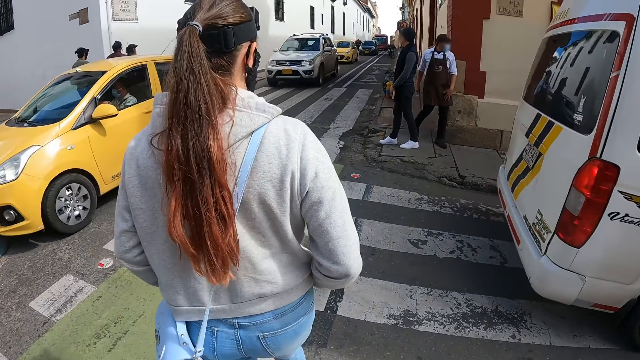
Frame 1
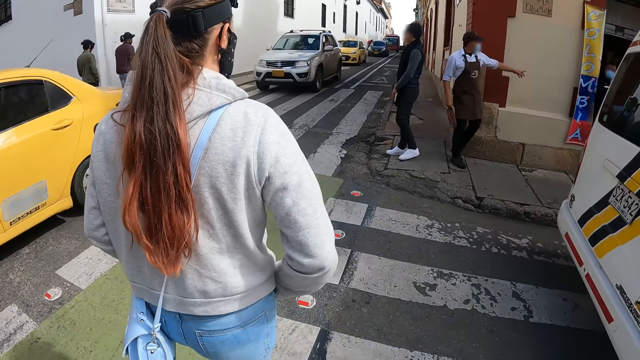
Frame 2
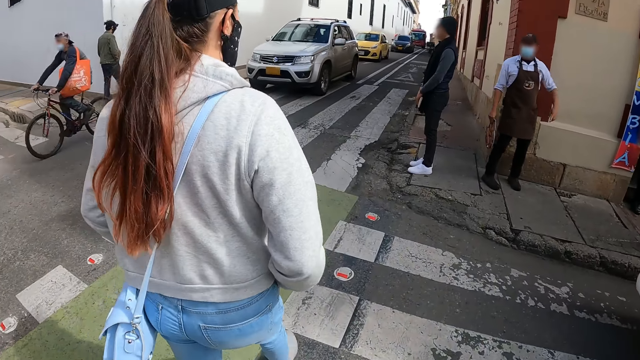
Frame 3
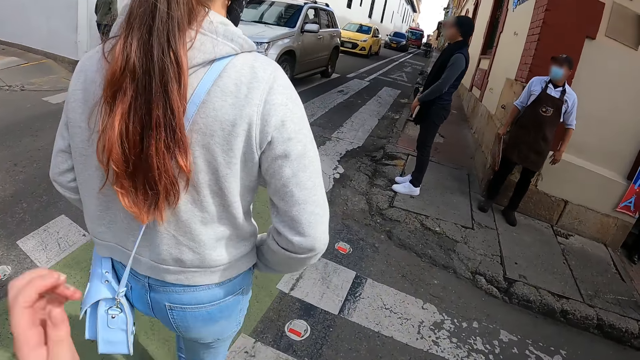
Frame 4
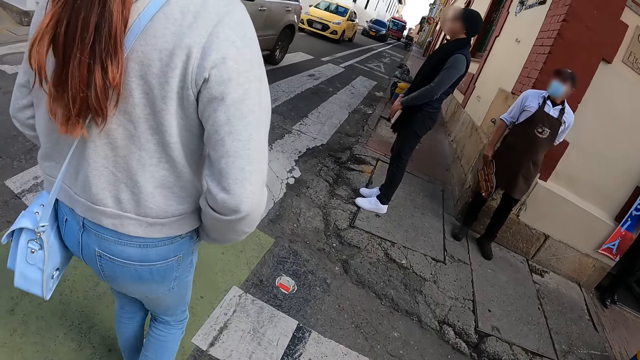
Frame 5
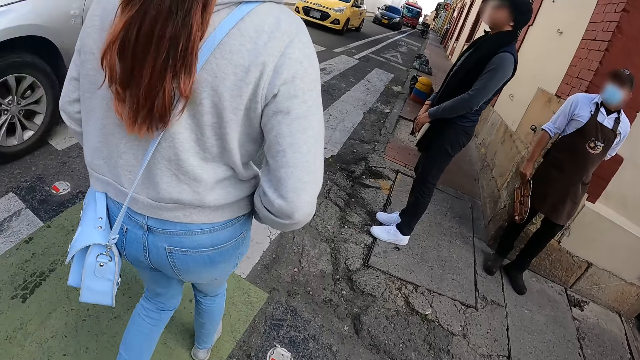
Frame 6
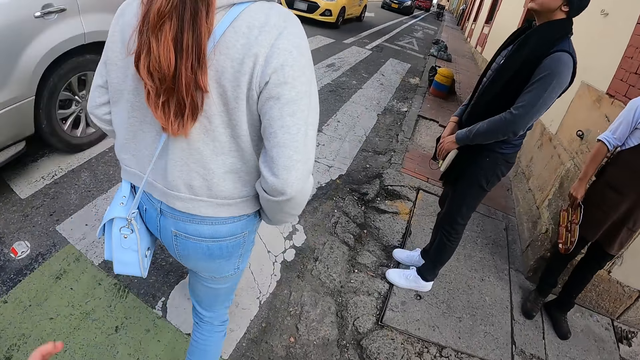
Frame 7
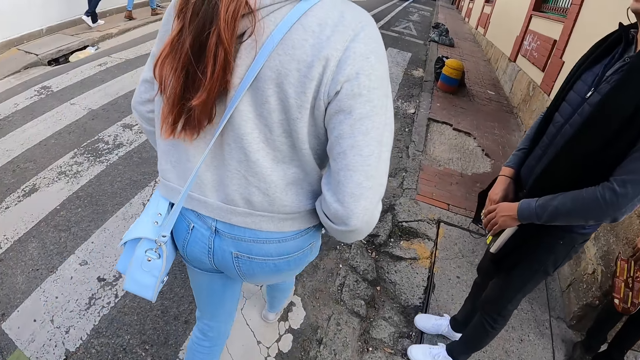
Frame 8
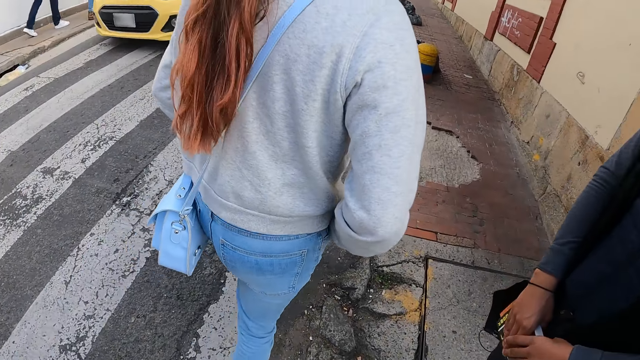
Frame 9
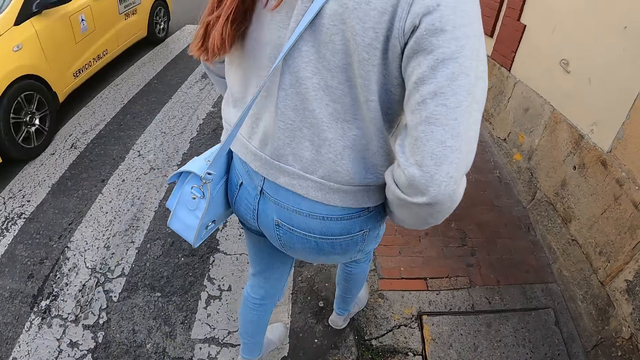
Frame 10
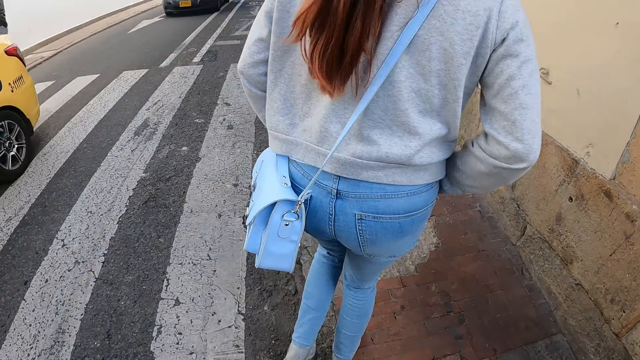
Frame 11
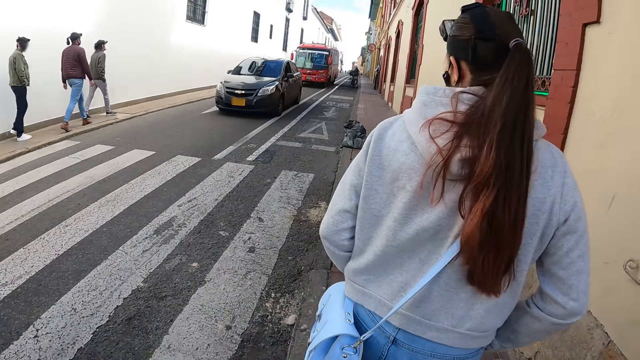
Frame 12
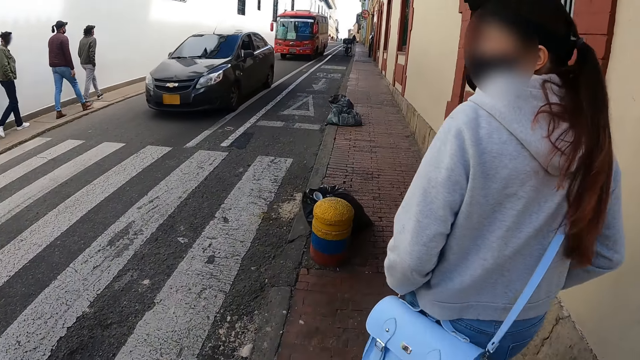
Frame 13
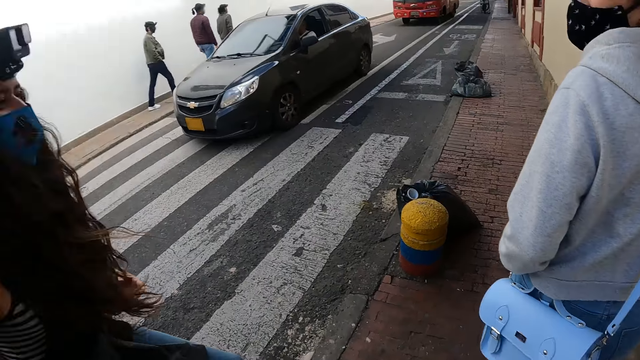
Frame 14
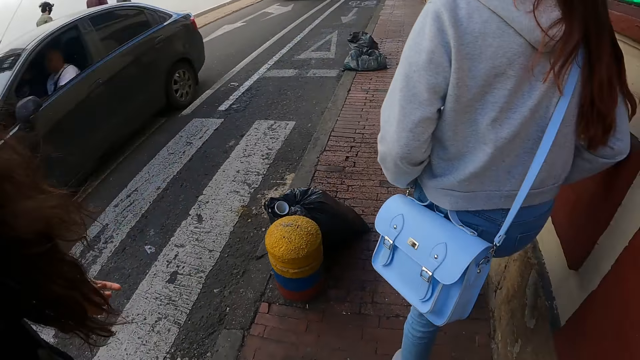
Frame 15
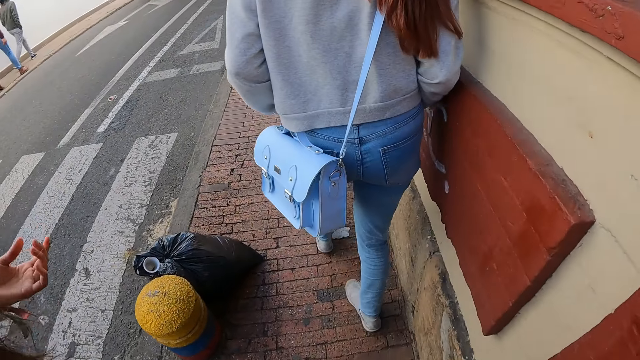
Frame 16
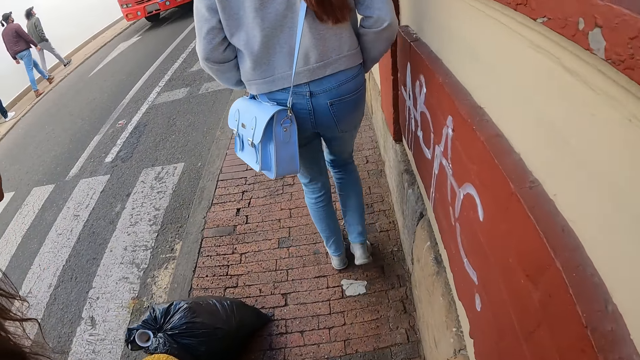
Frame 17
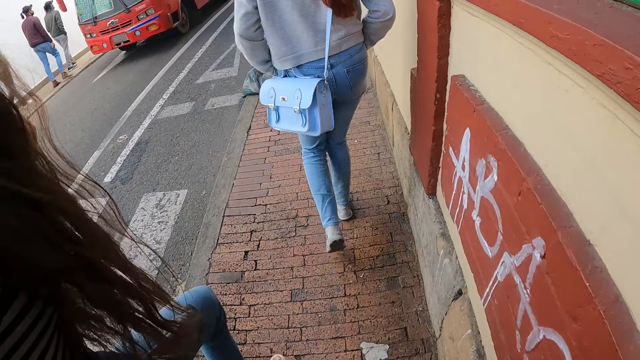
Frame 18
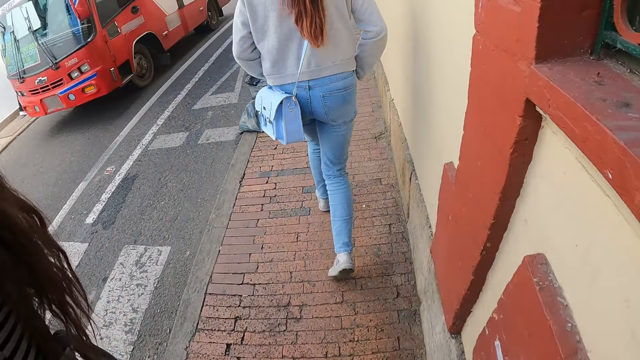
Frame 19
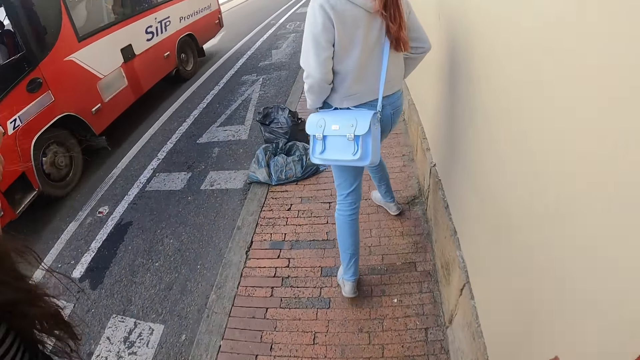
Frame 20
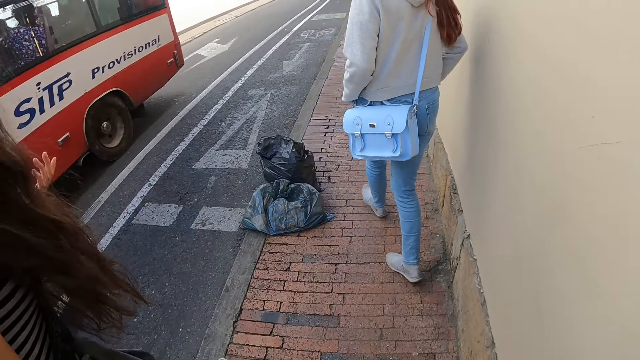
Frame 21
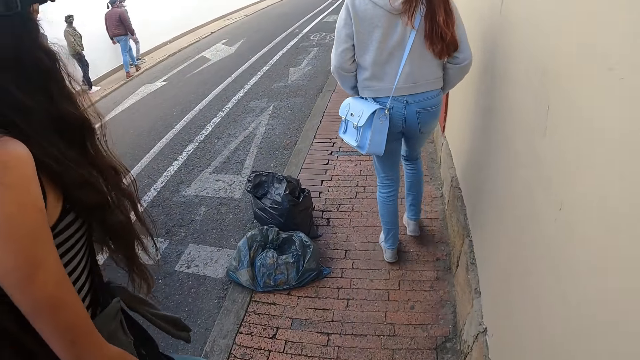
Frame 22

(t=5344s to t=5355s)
The camera wearer walks around on the pathway.

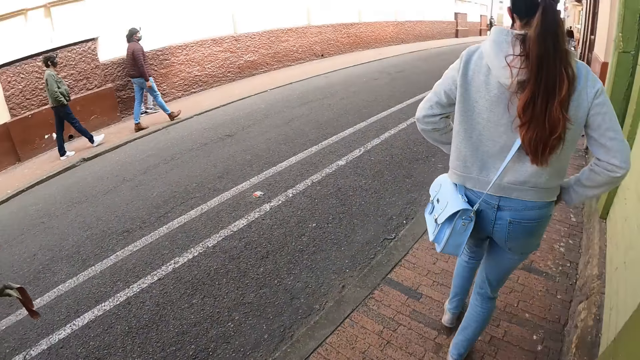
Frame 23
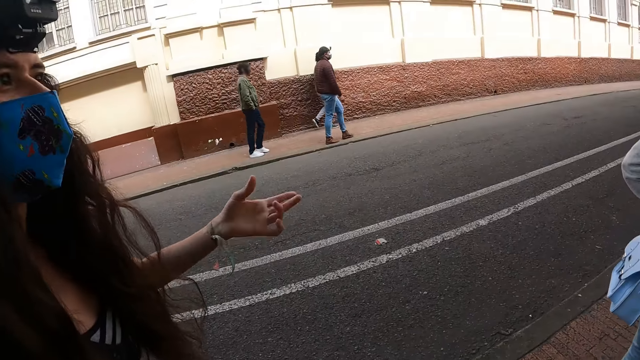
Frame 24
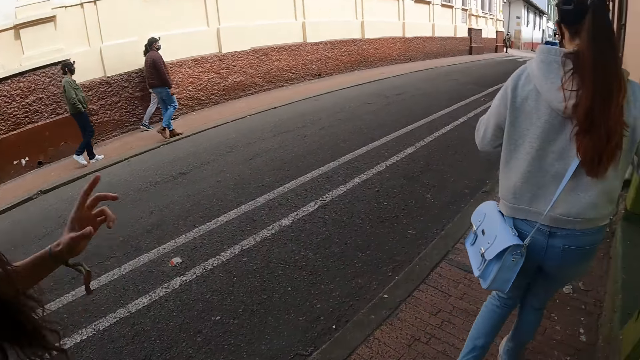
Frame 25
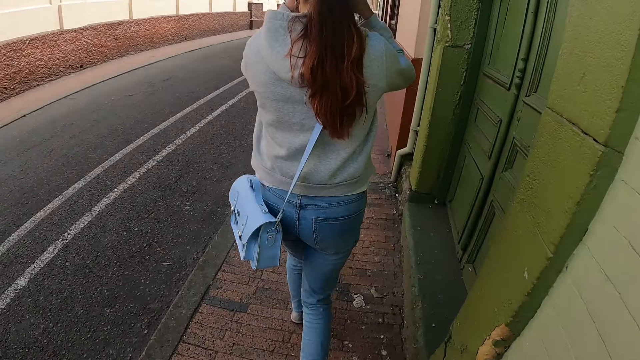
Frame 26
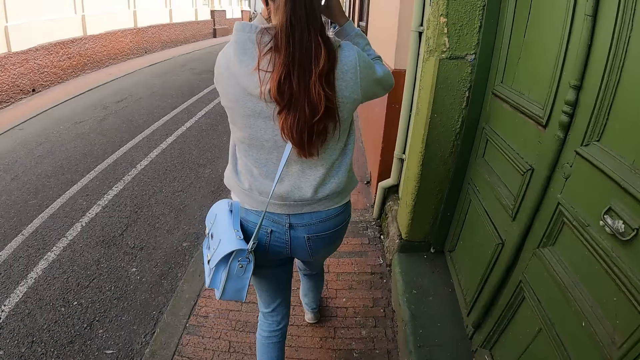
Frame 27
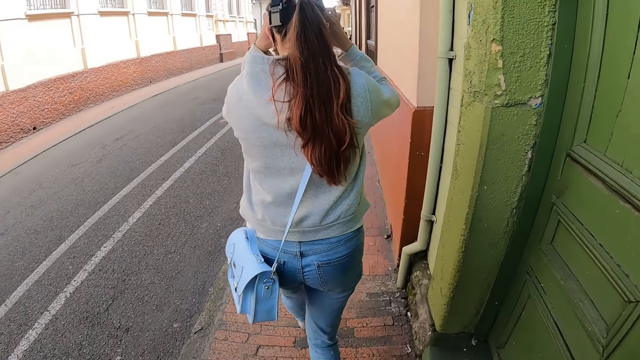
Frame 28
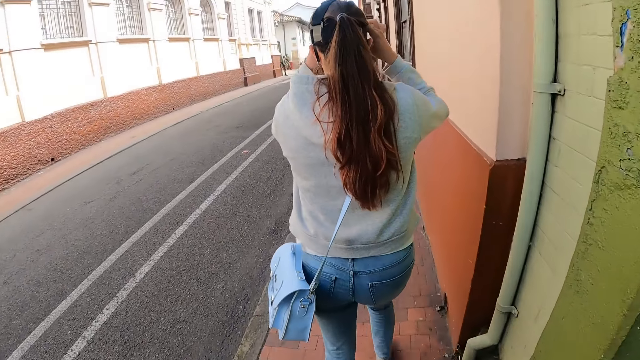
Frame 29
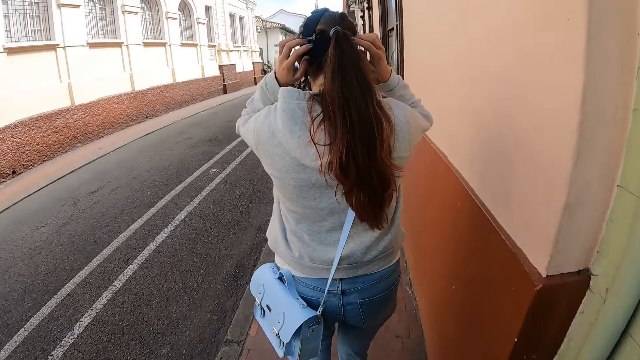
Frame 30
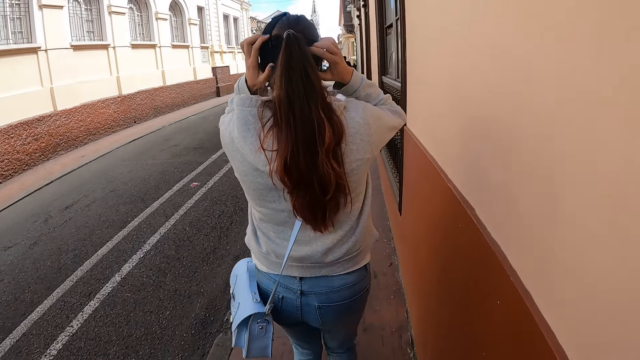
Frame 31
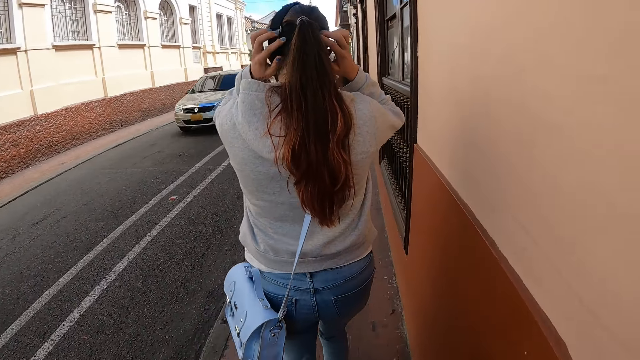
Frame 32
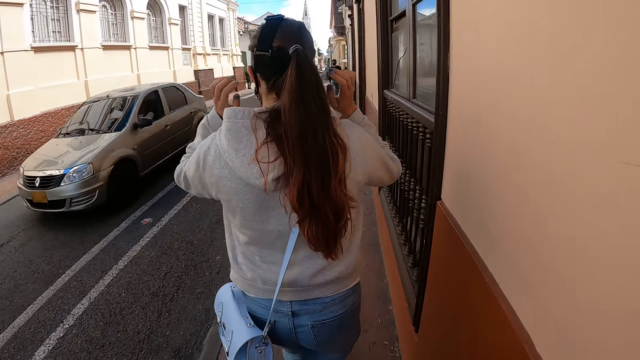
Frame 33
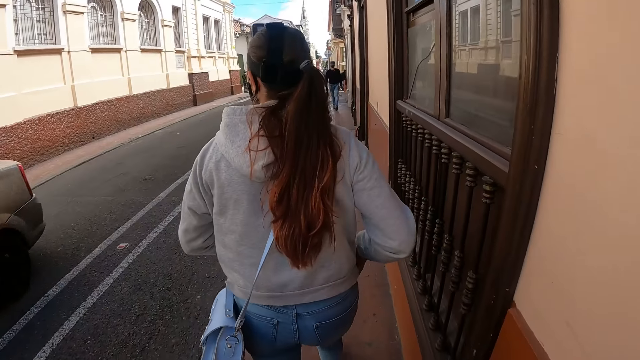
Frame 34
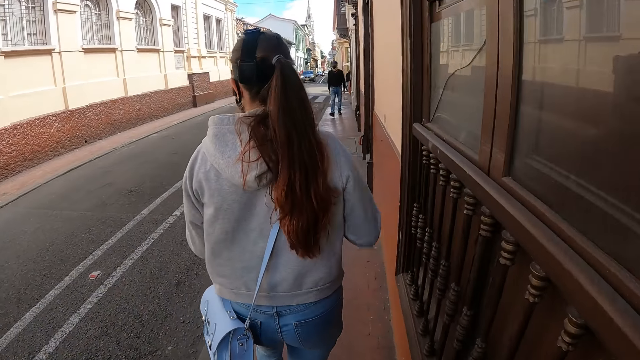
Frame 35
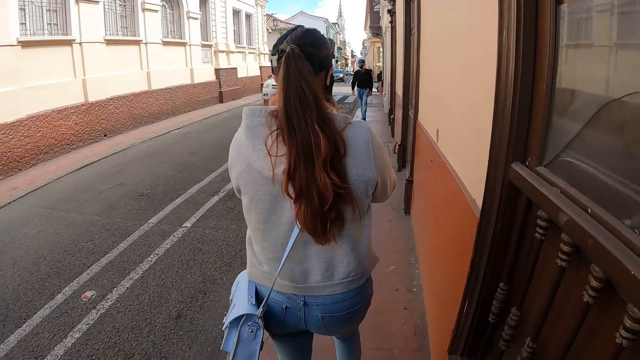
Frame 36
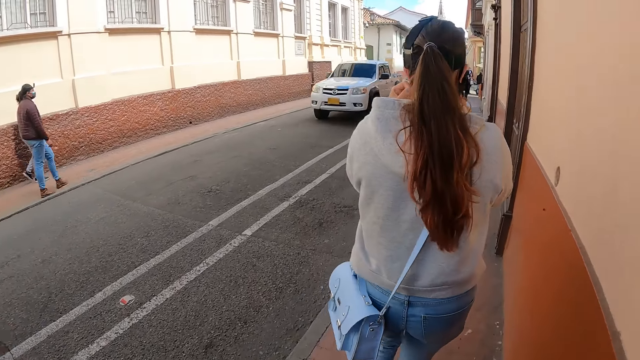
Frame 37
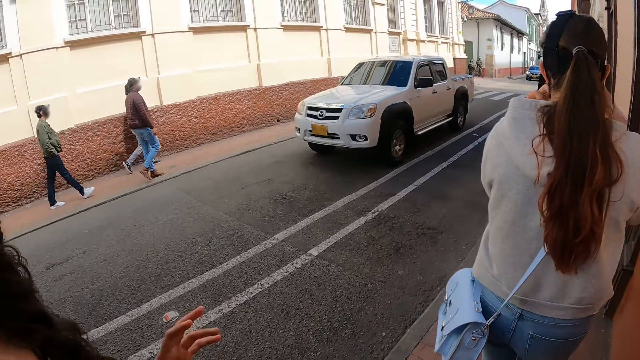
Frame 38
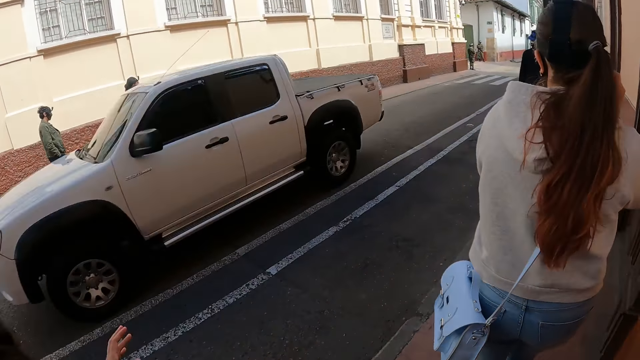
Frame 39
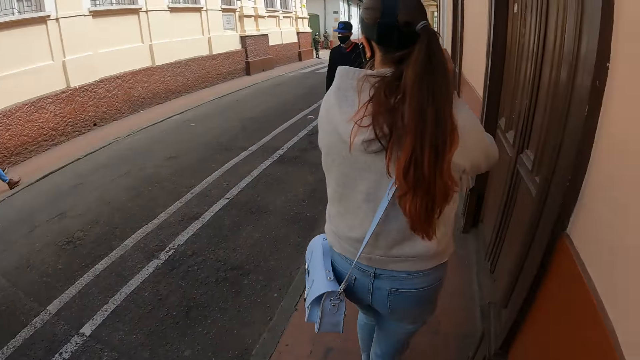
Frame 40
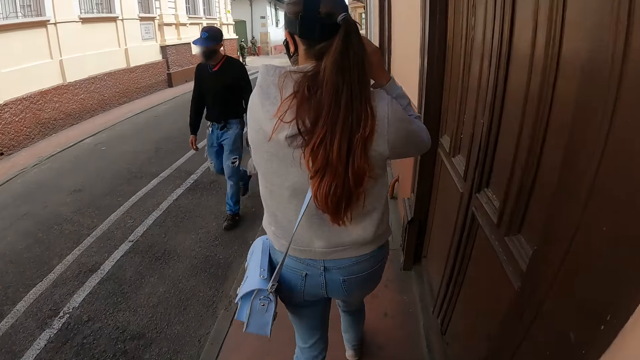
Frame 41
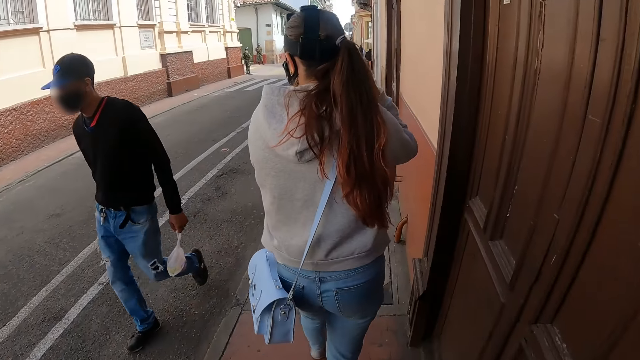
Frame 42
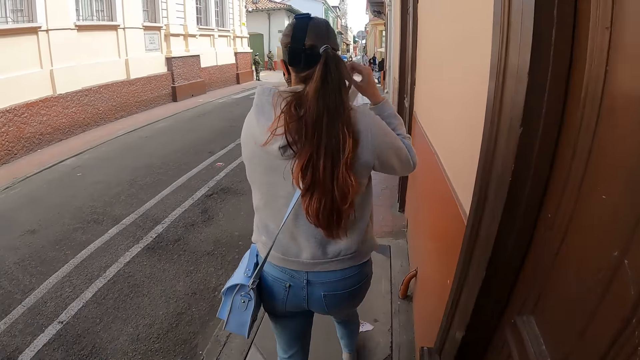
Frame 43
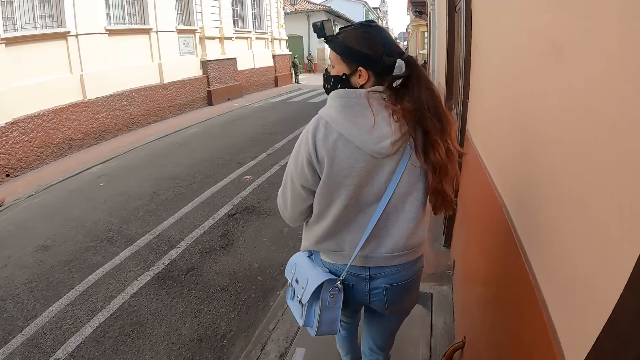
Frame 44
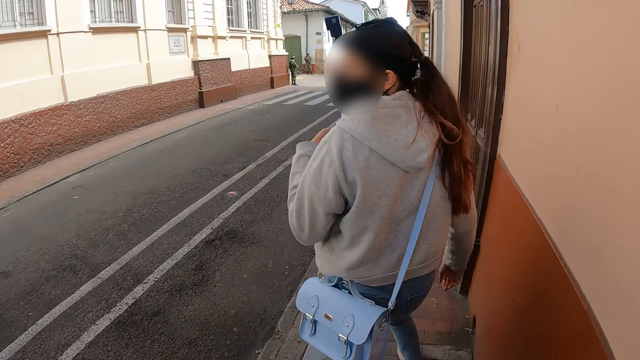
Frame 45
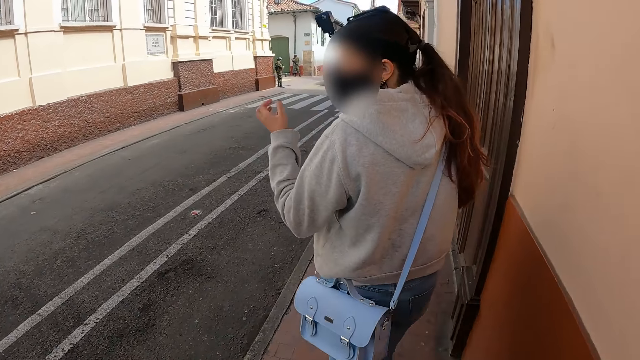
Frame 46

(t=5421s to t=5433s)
The camera wearer looks around the road. They walk around the road.
